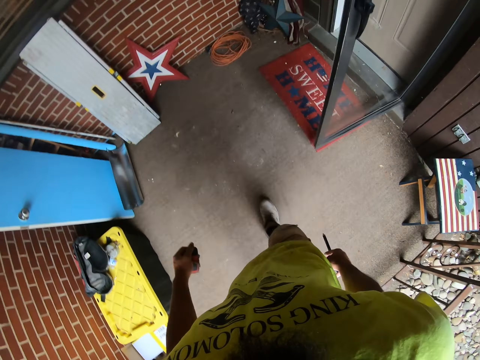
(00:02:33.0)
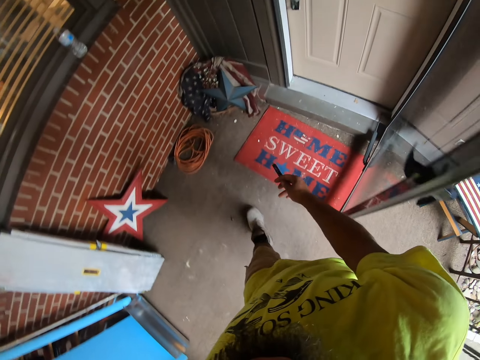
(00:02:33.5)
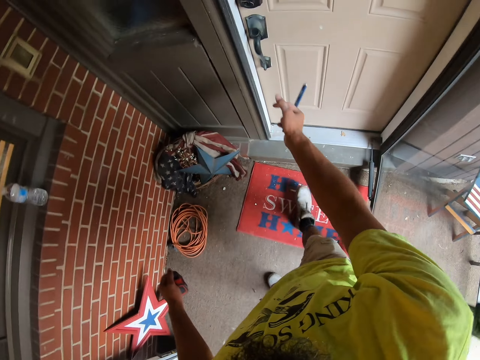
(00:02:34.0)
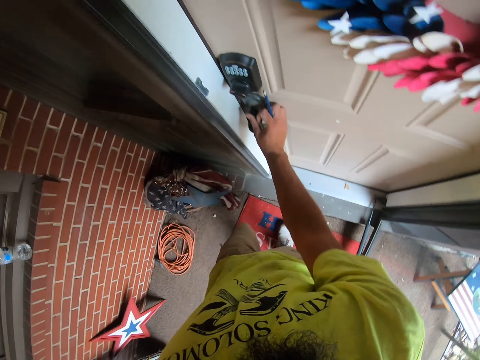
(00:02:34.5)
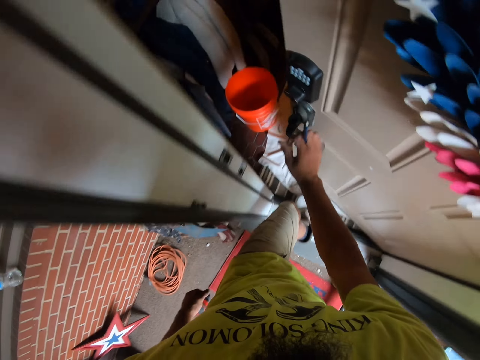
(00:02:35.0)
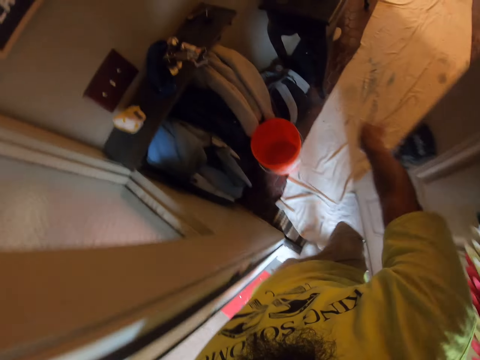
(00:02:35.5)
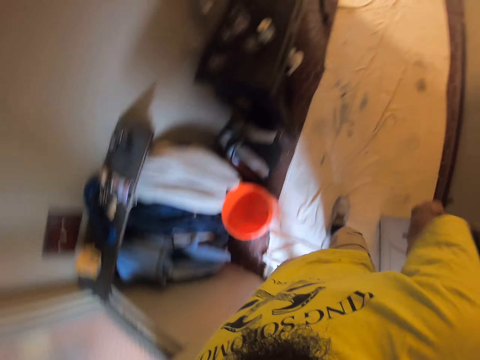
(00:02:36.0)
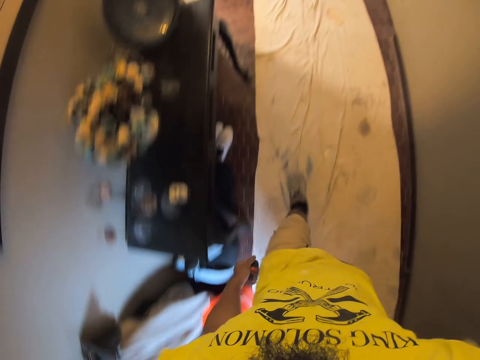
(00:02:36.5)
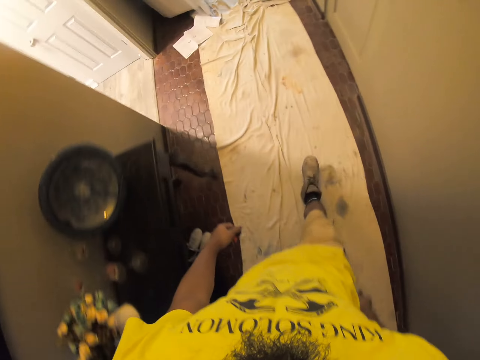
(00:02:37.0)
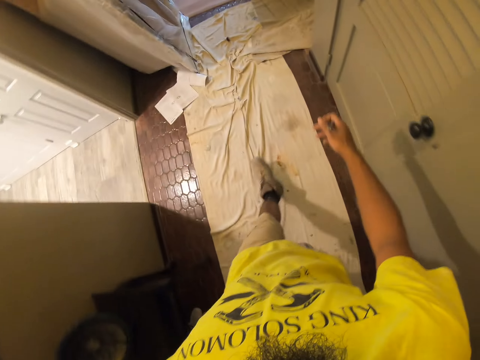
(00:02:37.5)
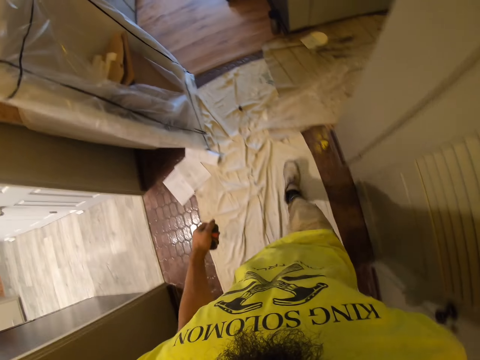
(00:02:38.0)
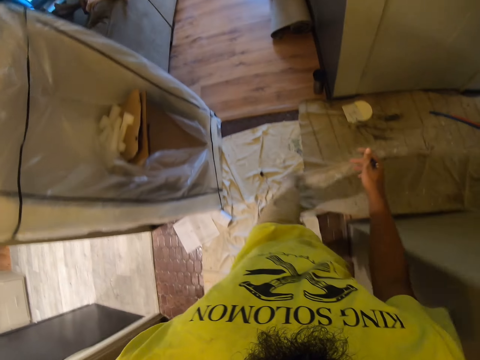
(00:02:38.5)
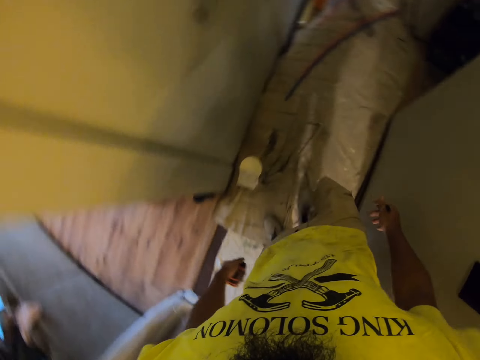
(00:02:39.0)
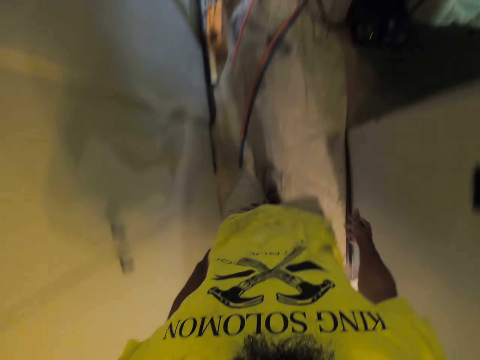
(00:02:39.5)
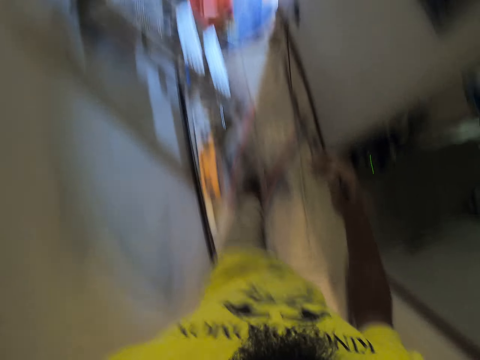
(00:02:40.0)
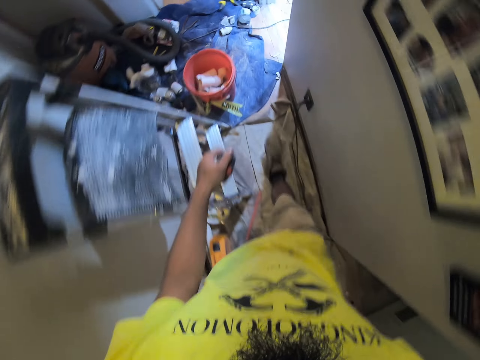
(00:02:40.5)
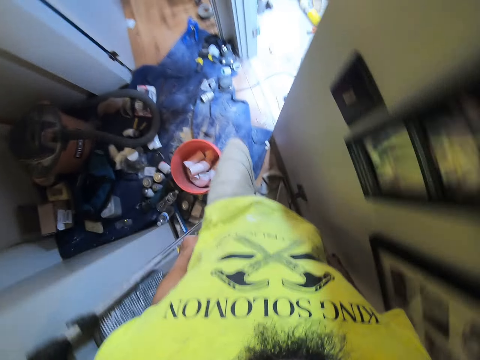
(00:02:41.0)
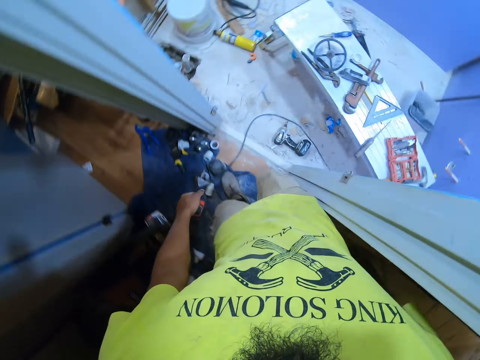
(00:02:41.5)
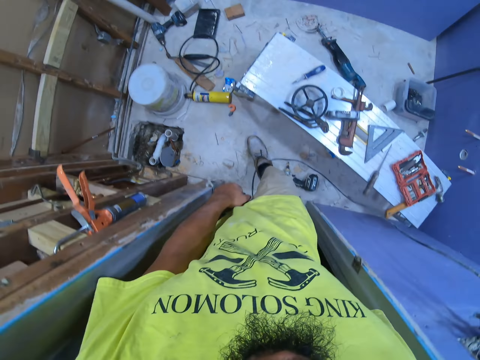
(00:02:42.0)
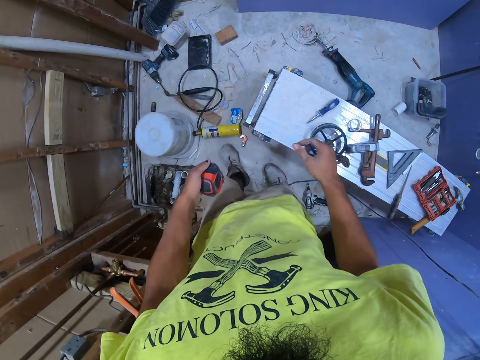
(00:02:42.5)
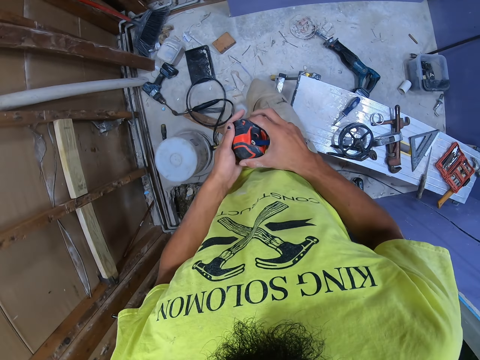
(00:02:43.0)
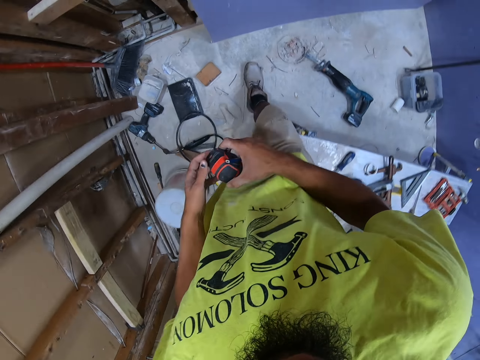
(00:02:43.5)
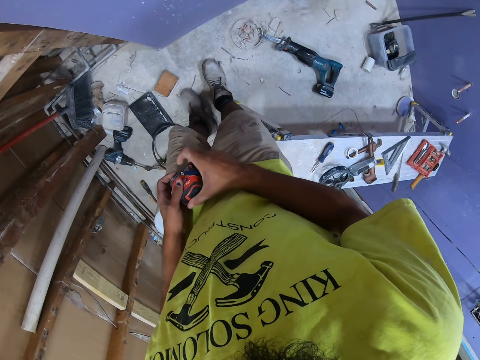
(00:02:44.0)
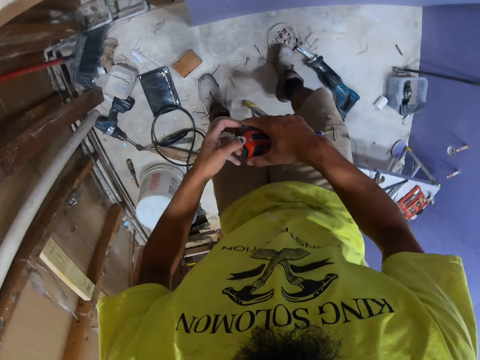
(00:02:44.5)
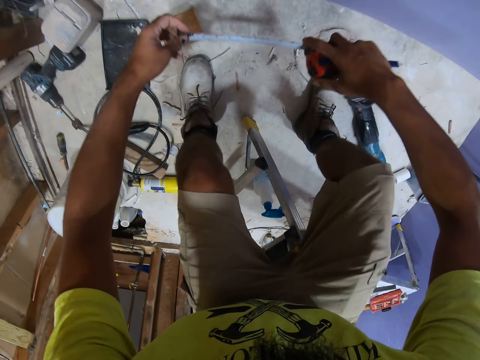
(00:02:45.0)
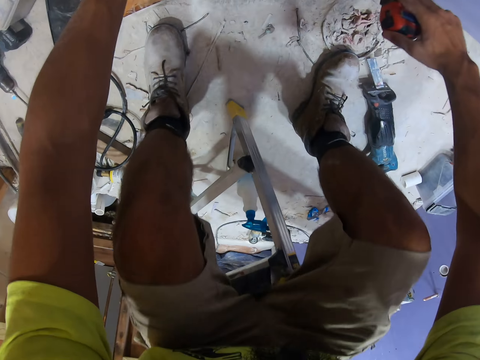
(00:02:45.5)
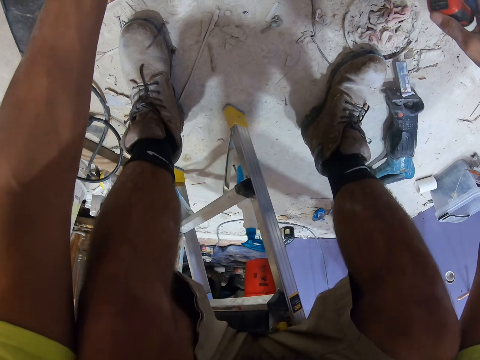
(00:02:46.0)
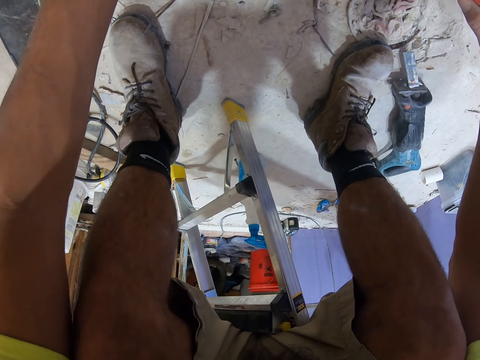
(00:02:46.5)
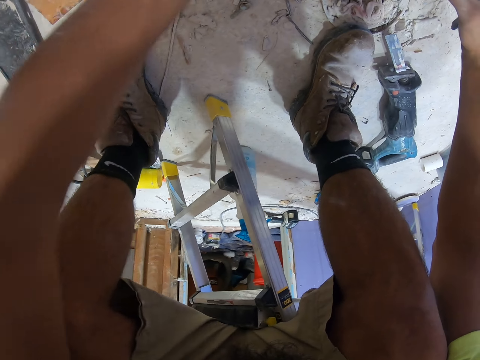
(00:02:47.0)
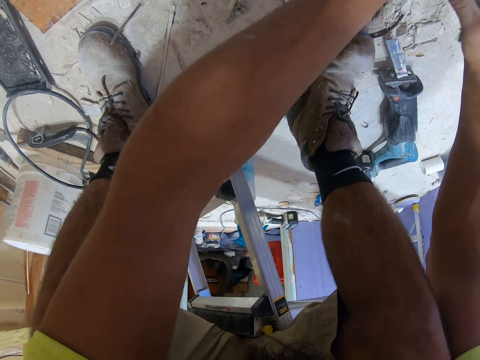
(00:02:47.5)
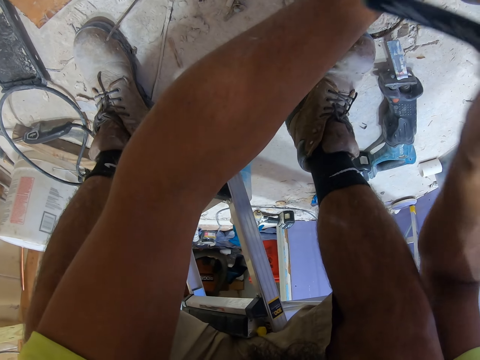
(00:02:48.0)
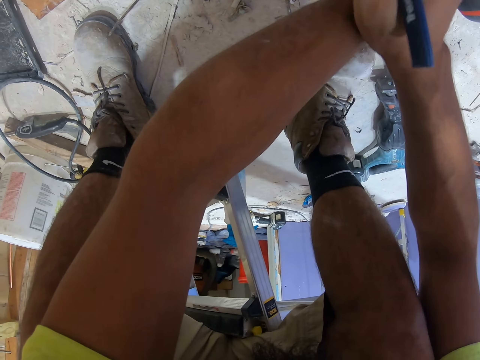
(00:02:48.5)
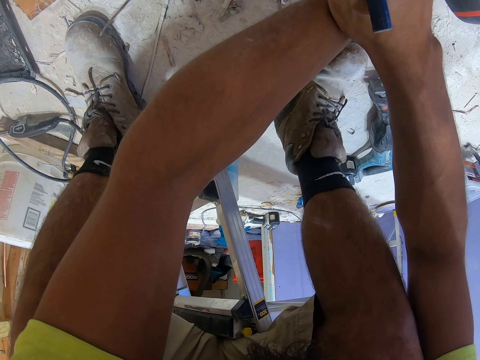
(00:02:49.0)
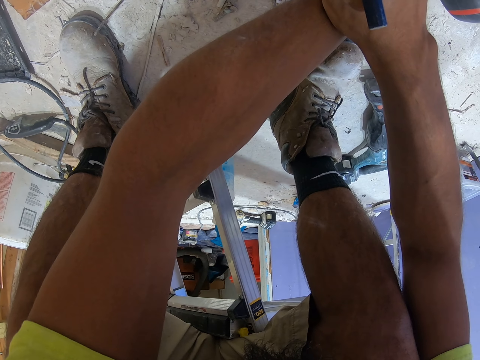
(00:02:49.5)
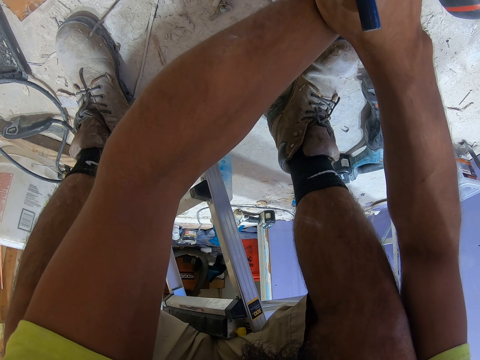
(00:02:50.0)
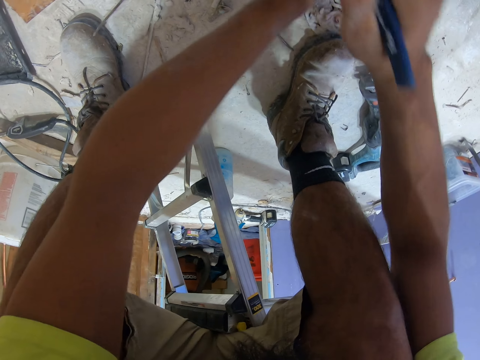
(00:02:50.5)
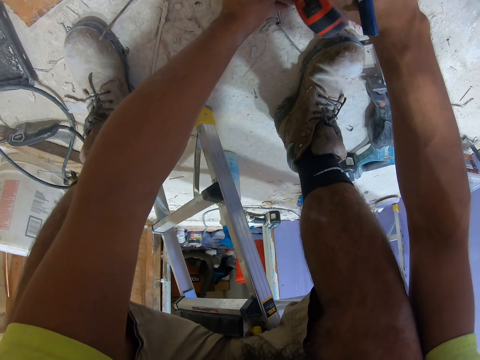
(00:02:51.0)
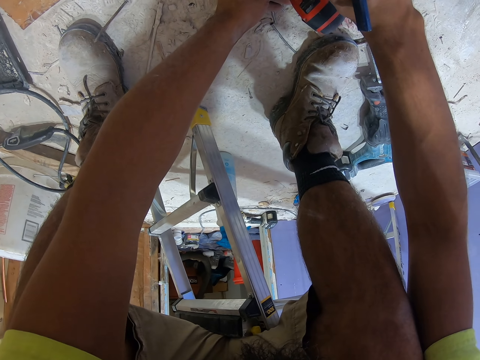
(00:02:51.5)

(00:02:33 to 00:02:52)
The camera wearer opens a door of the house. They walk in the room. They walk along the corridor. They walk in the room. They hold the tape measure with both hands. They sit on a table. They measure the blockboard. They mark the blockboard with the pencil.

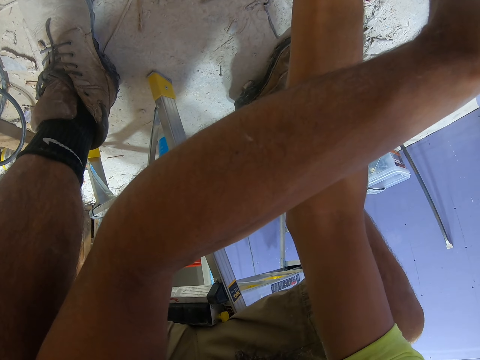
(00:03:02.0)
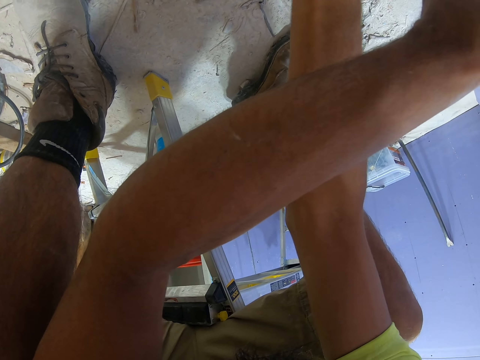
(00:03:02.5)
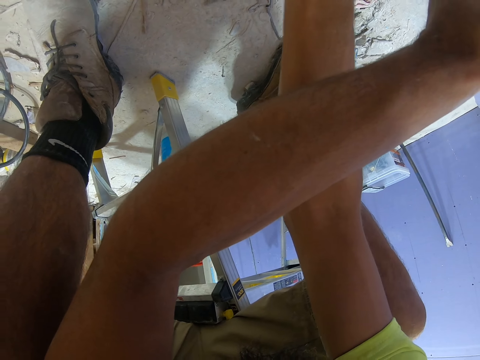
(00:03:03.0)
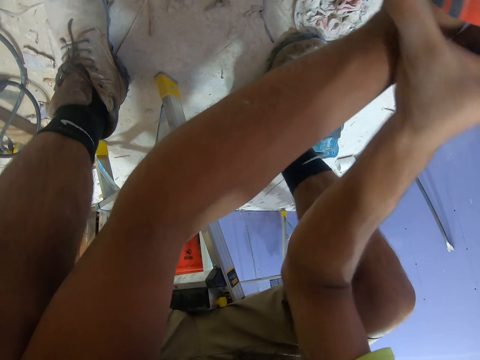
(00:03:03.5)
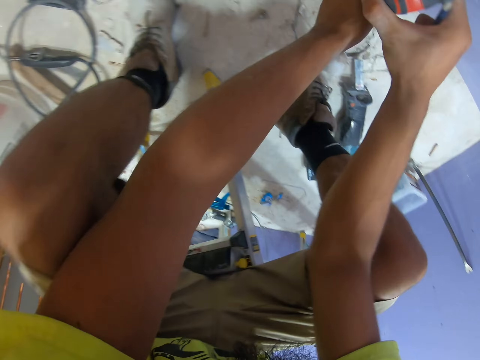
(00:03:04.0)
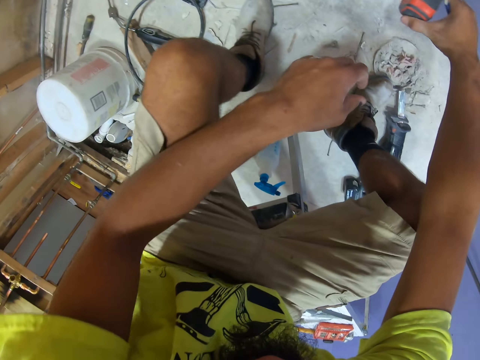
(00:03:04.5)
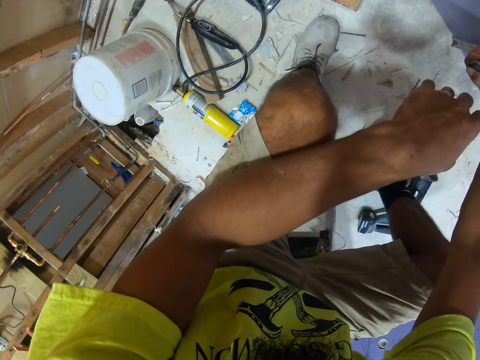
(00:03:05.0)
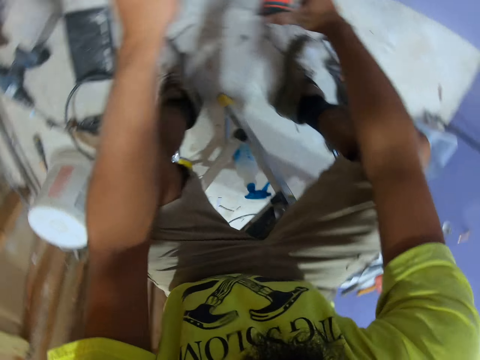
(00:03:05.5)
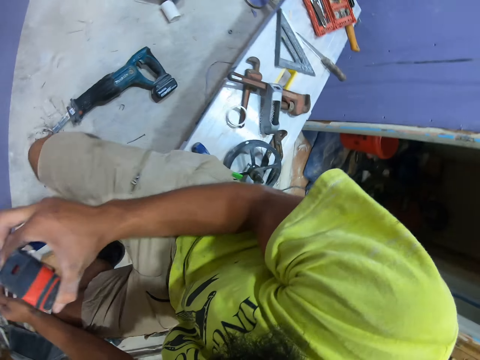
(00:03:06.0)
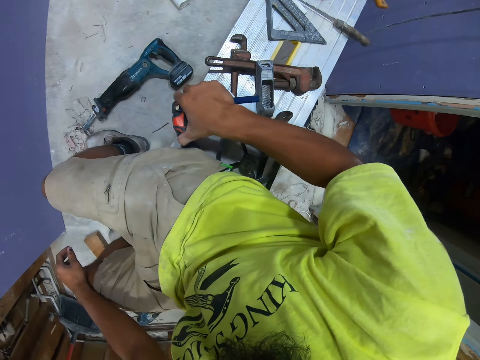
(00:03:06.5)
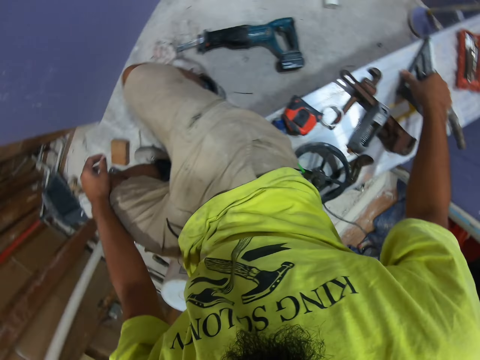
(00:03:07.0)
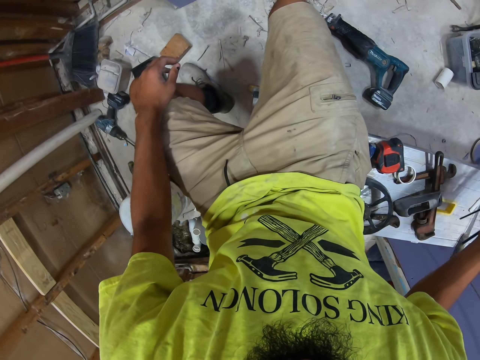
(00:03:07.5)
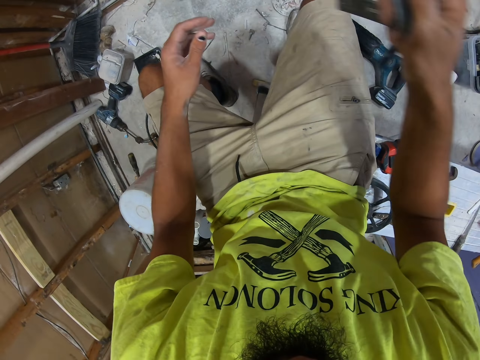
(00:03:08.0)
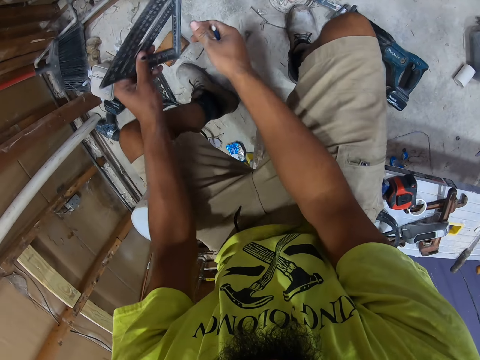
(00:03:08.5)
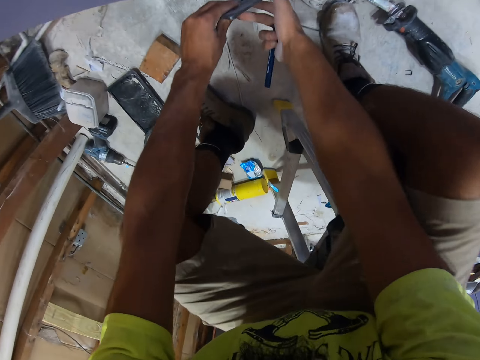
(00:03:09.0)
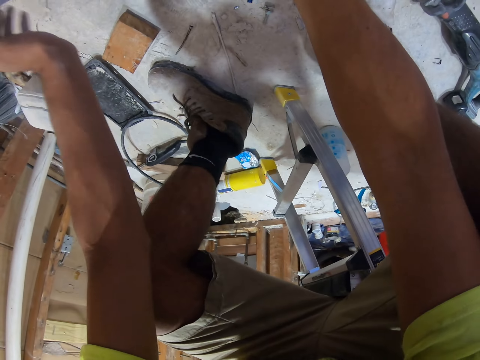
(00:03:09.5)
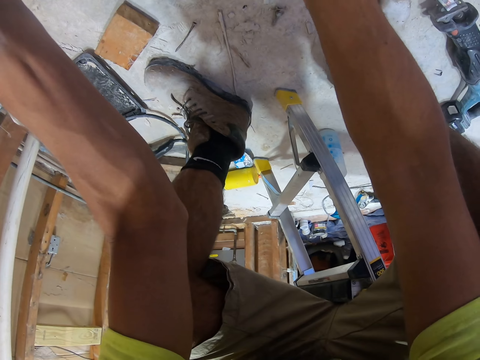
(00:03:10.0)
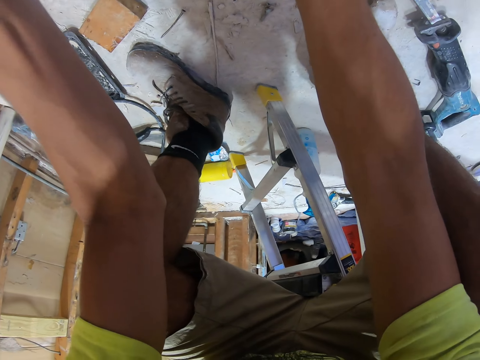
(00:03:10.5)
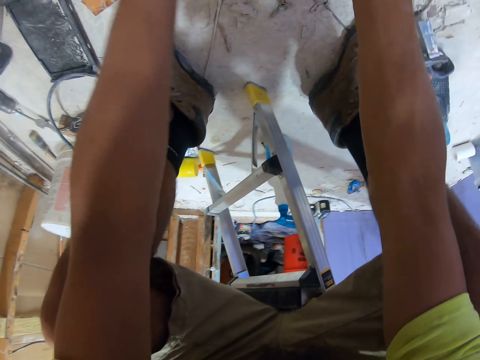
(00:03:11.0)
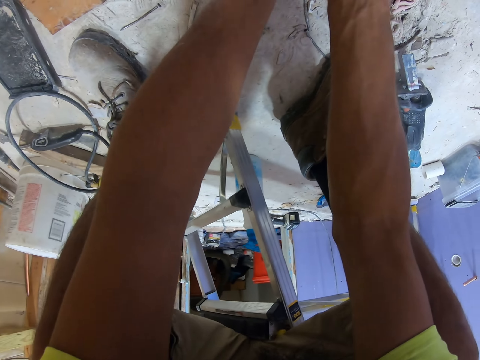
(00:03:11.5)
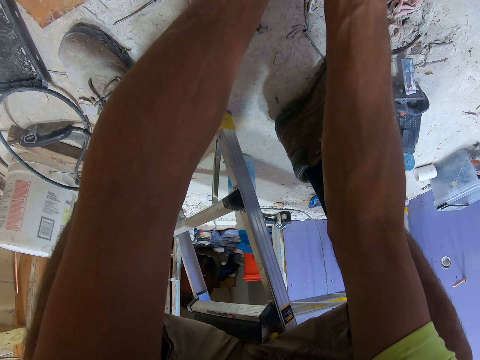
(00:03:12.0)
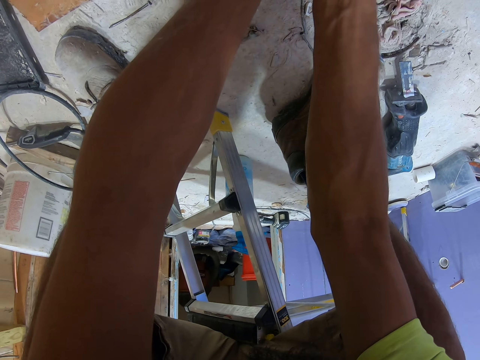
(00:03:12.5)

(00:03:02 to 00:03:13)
The camera wearer measures the blockboard. They place the tape measure on the table. They pick up the triangle ruler from the table. They measure the blockboard.
